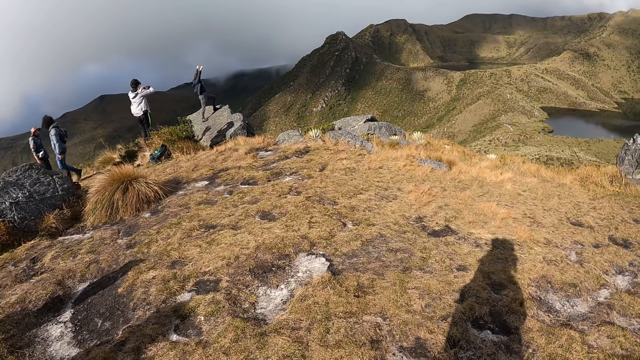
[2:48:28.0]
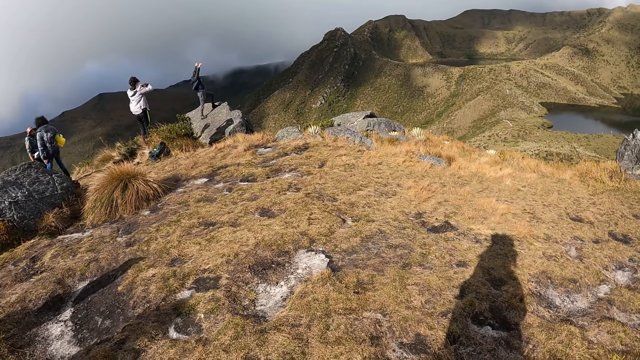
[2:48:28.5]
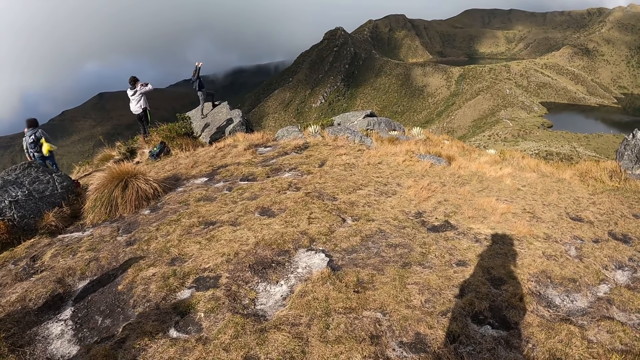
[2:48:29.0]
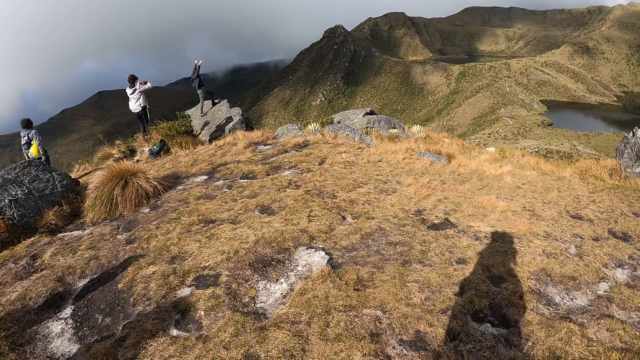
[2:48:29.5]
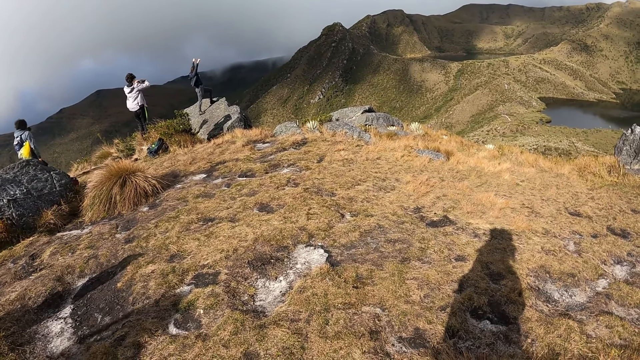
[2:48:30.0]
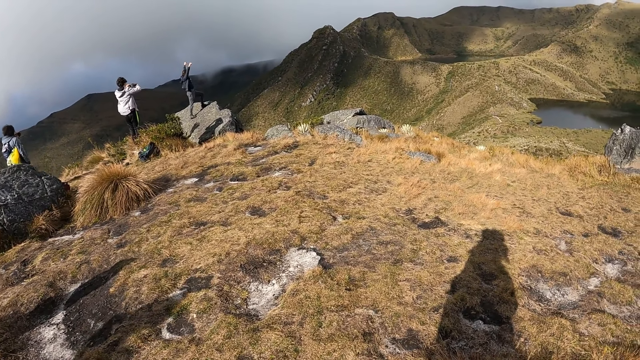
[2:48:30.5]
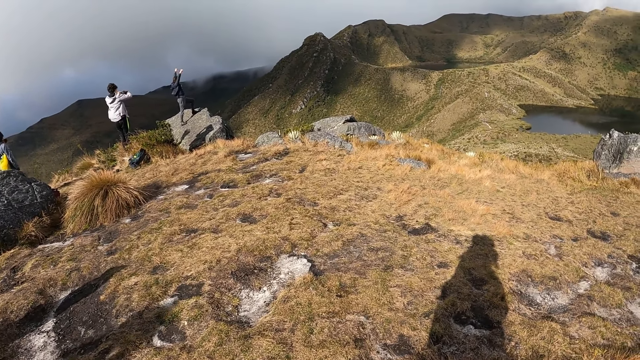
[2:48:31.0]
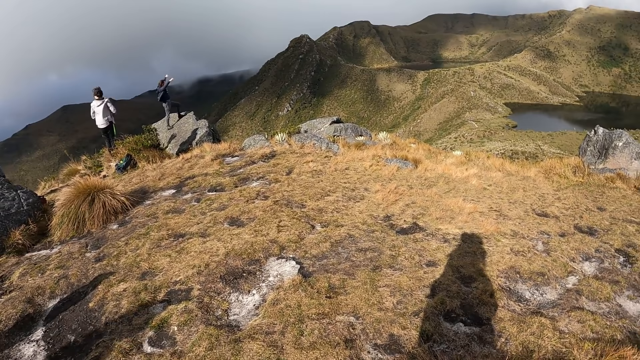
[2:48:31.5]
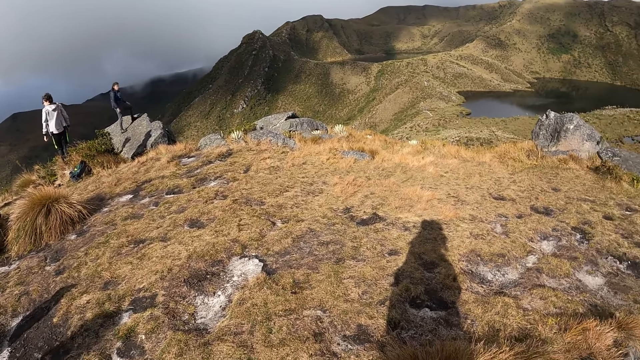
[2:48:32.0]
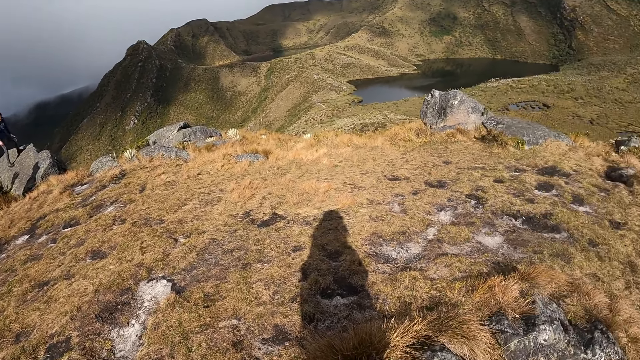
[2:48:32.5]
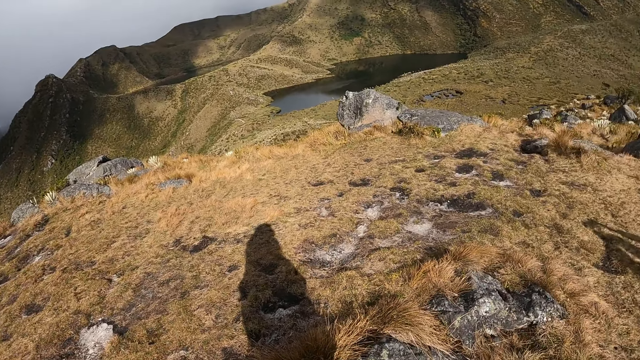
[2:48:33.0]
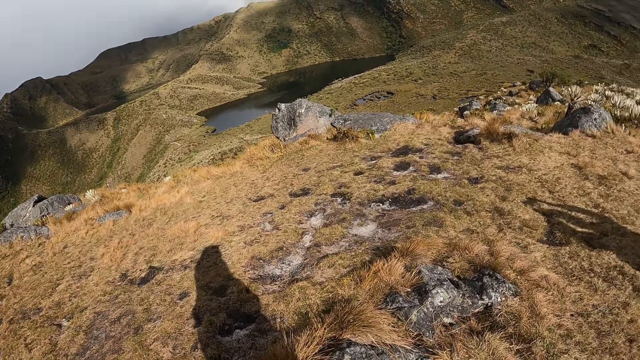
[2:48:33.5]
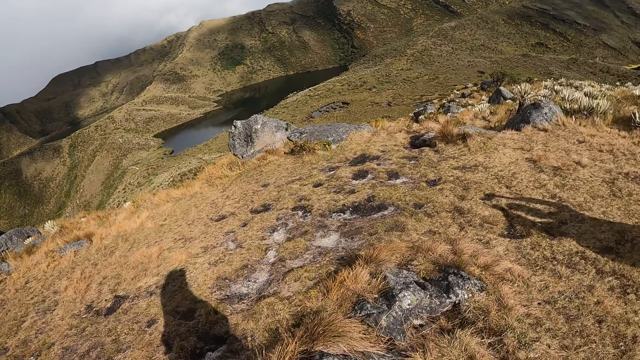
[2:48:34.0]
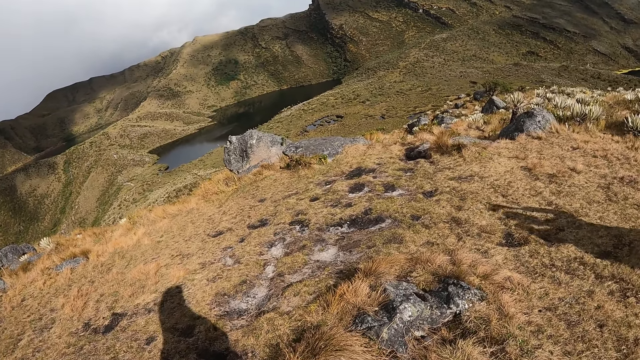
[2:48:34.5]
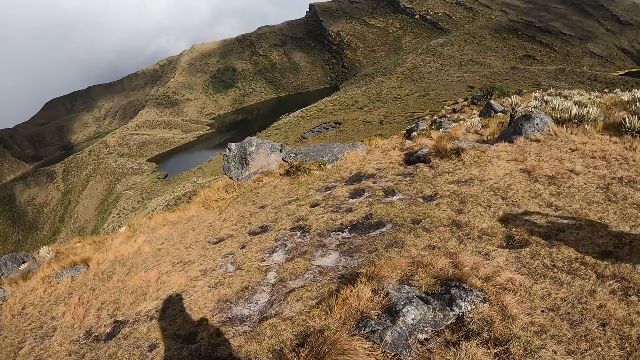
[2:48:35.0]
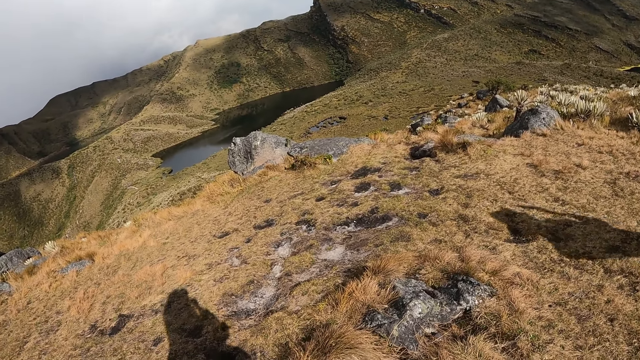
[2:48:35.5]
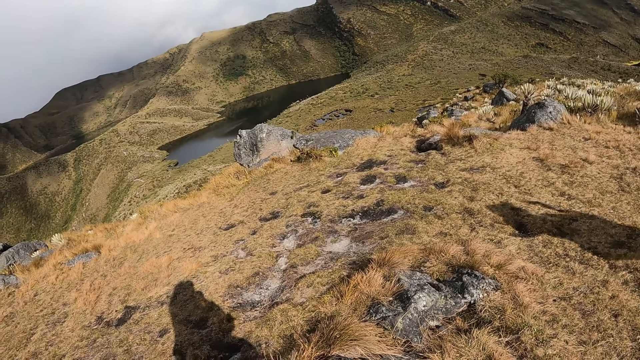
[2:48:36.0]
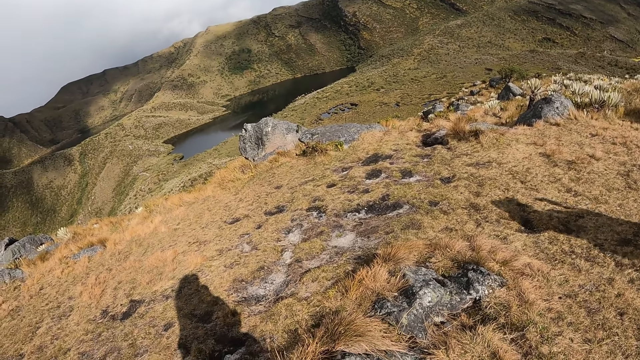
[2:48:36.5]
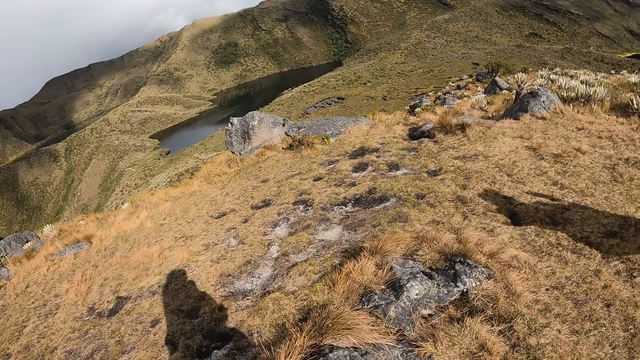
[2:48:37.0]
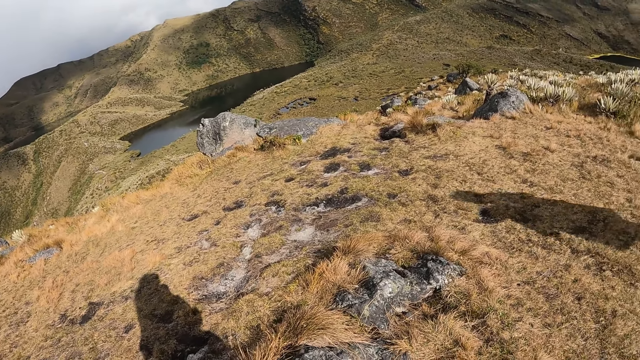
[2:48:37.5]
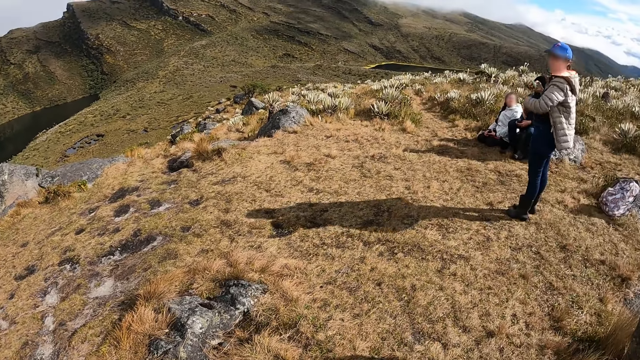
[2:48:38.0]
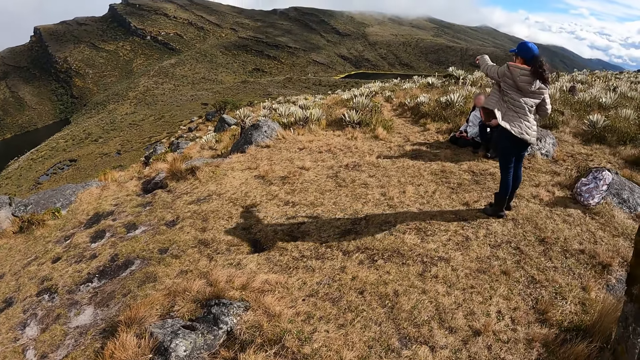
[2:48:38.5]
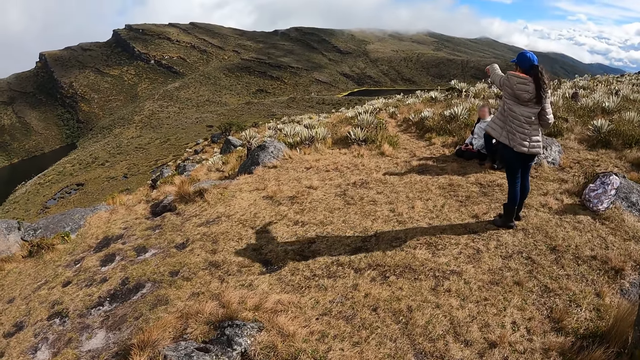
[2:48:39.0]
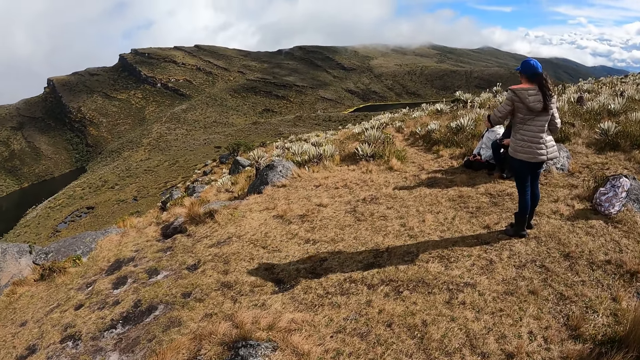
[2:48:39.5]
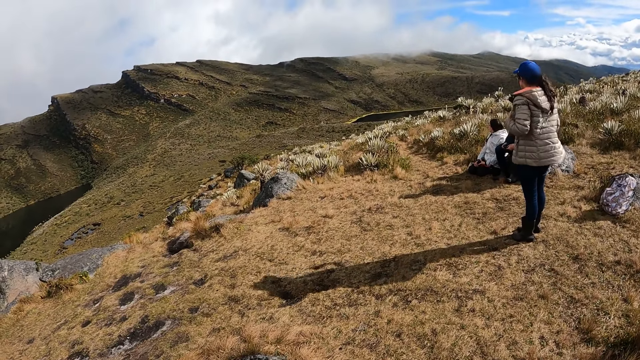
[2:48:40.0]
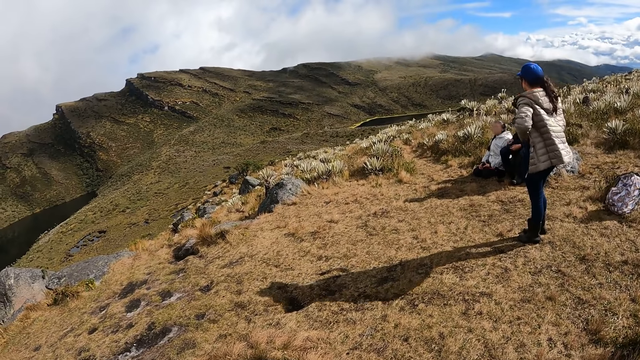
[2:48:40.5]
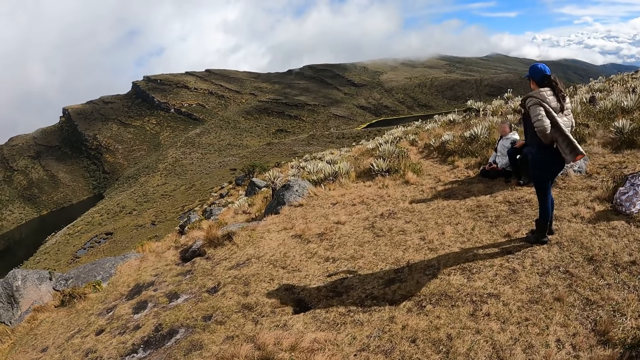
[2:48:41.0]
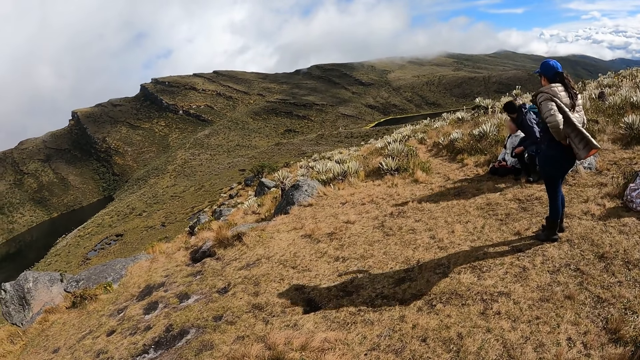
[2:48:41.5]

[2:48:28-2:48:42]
A woman points to the front with her left hand.

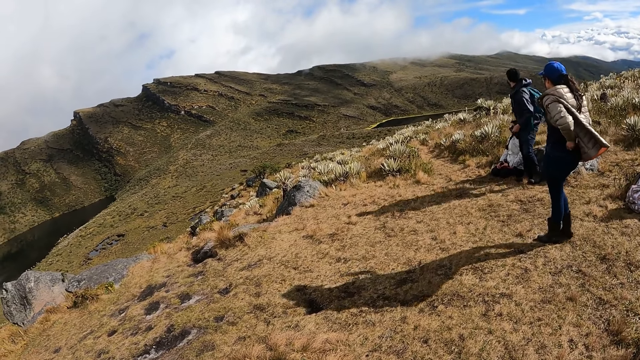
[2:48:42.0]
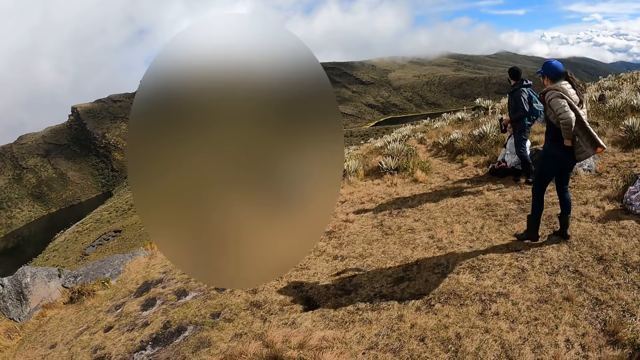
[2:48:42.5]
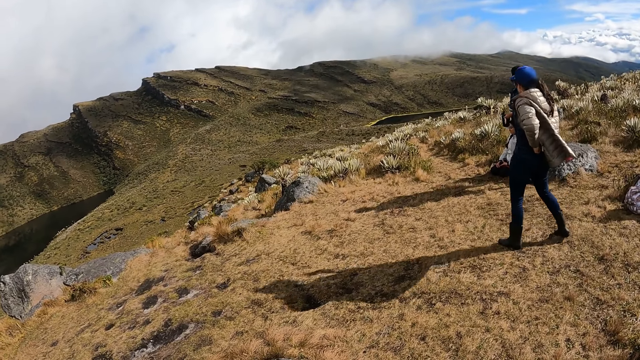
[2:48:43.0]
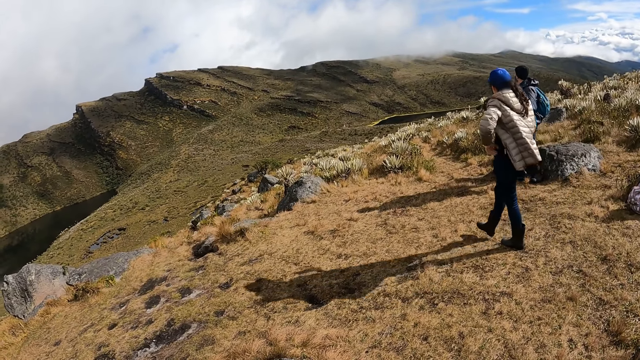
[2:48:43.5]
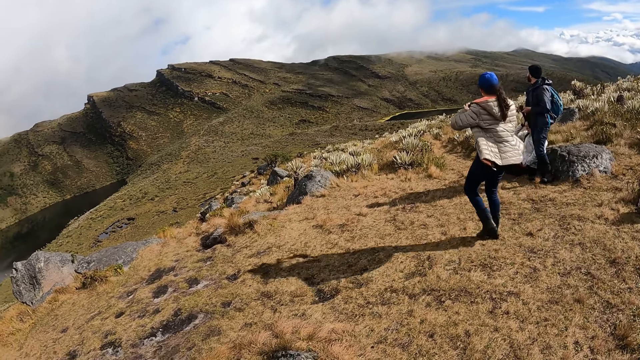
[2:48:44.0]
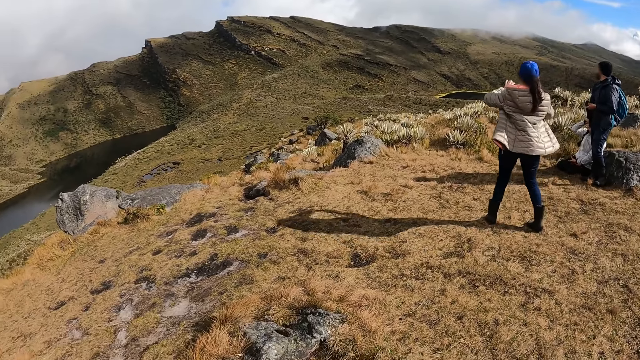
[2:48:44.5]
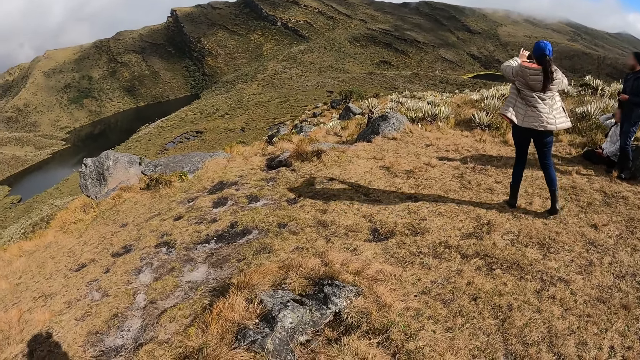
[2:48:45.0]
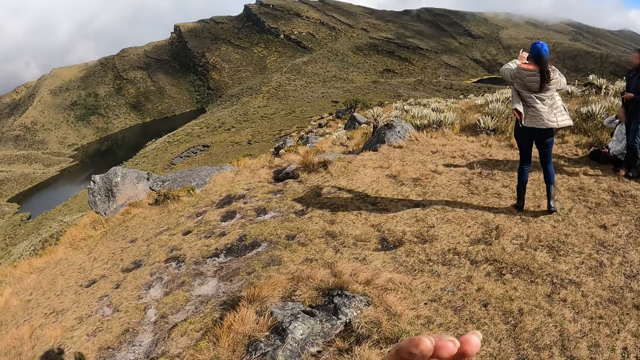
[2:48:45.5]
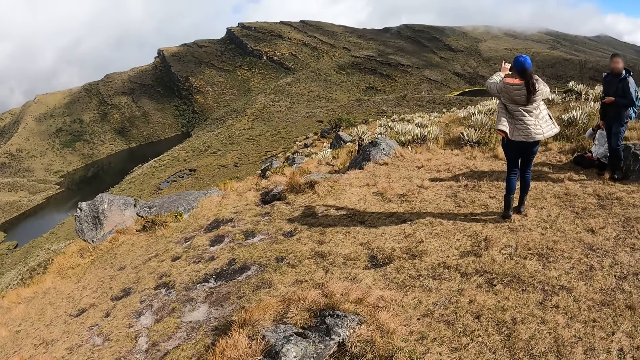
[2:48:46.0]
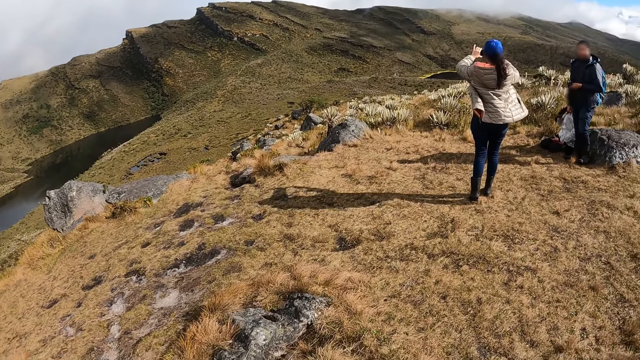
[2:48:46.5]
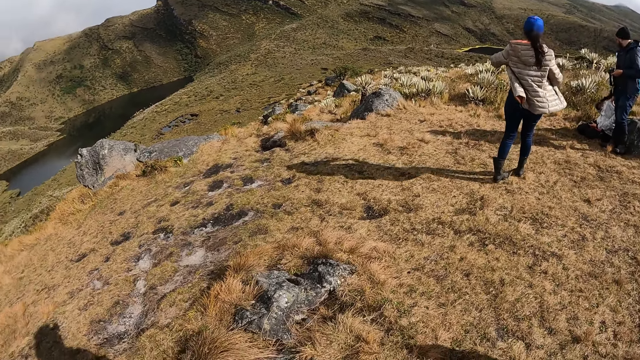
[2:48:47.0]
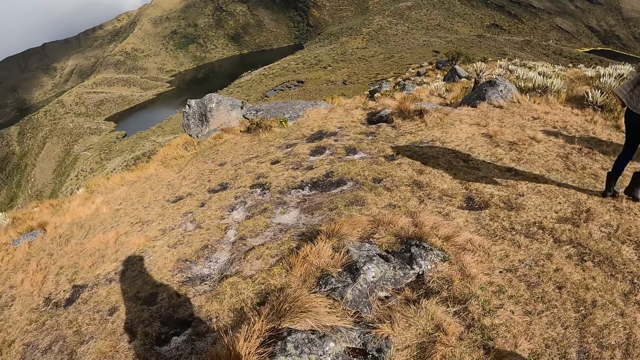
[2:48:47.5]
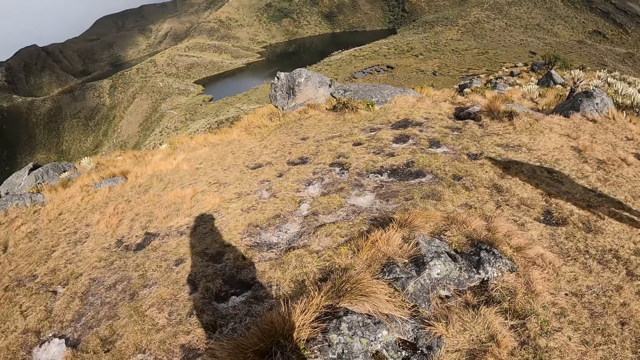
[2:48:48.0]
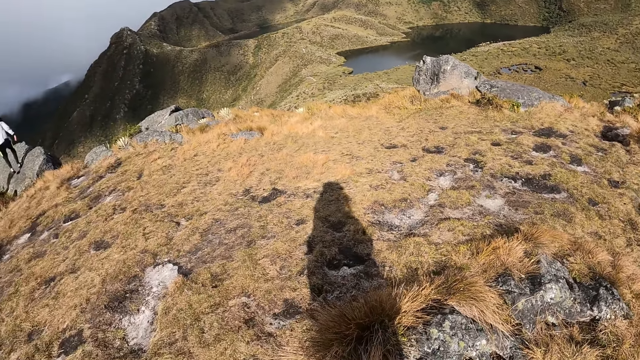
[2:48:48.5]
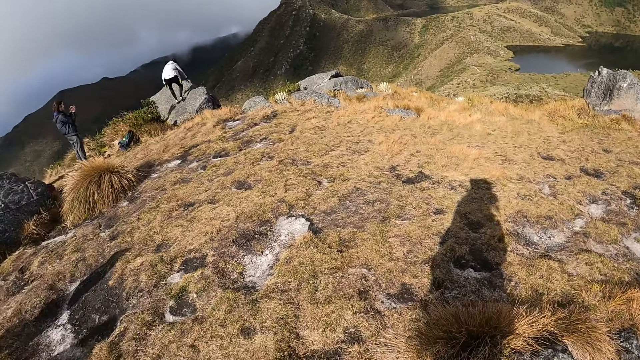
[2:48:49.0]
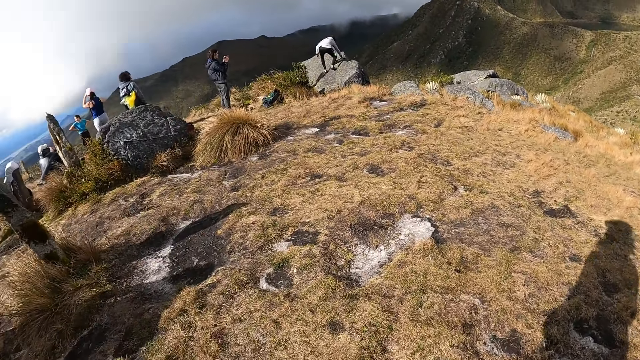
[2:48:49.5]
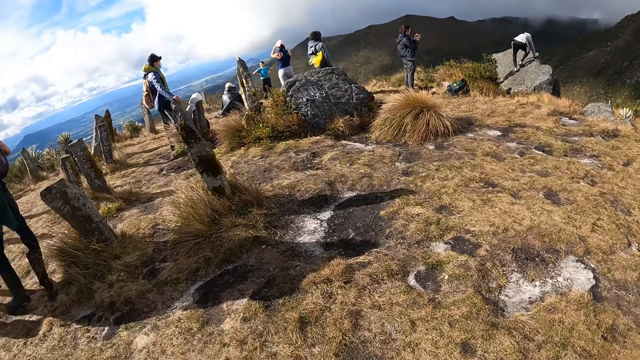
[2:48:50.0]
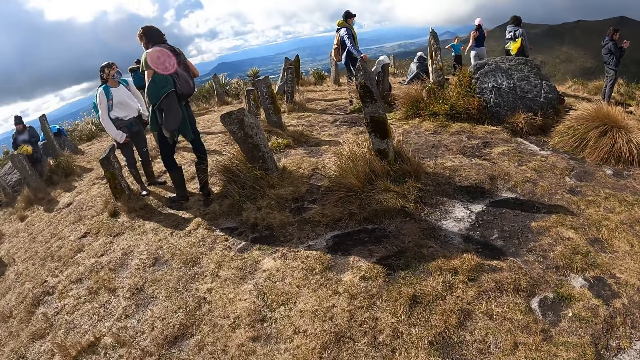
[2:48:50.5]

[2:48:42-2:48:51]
The woman snaps with a phone in both hands. The camera wearer turns around the hill.
